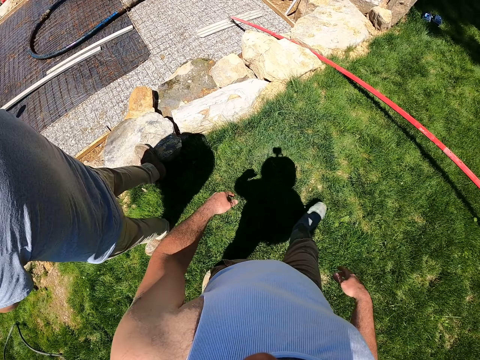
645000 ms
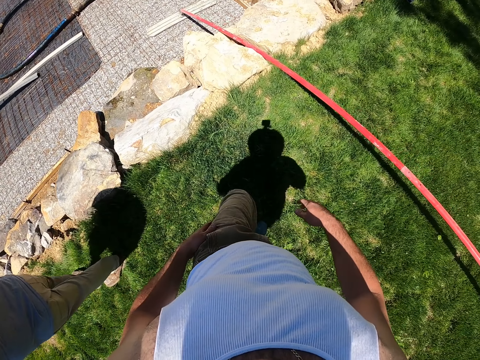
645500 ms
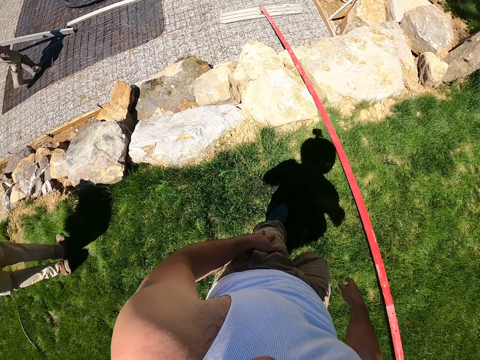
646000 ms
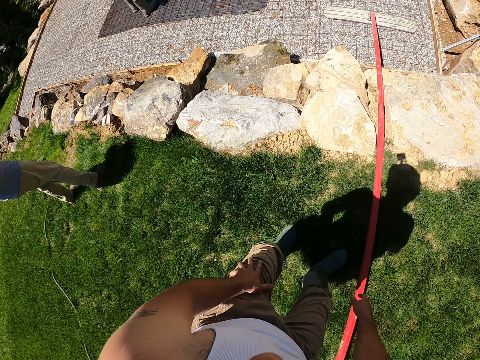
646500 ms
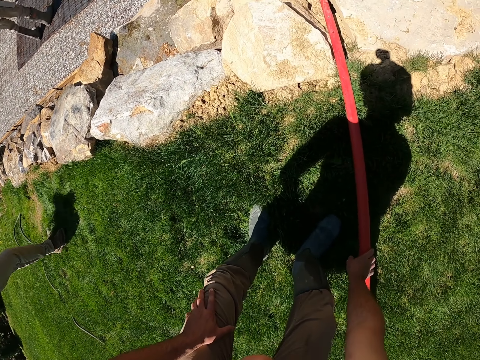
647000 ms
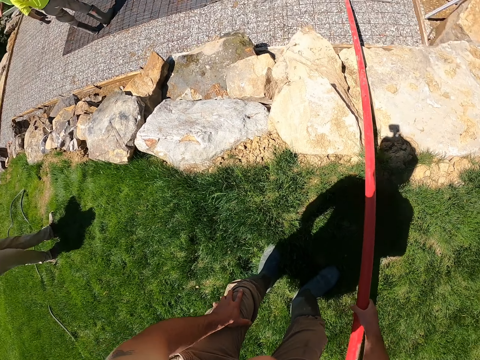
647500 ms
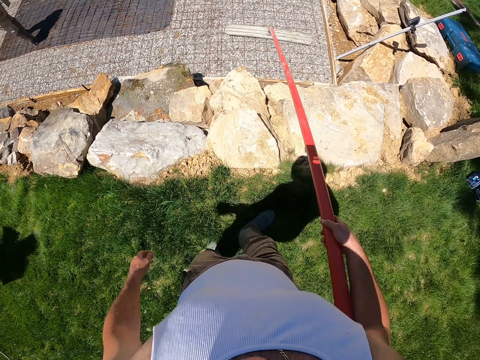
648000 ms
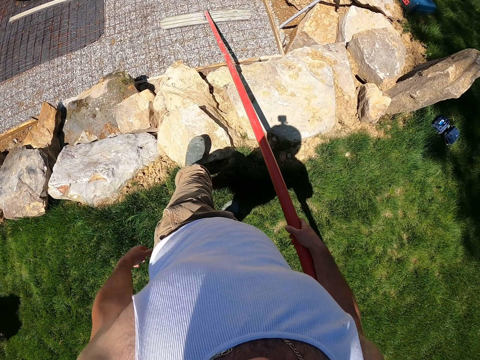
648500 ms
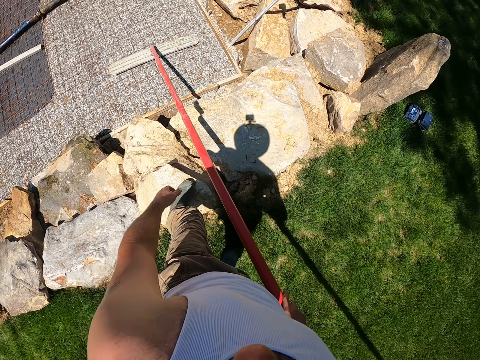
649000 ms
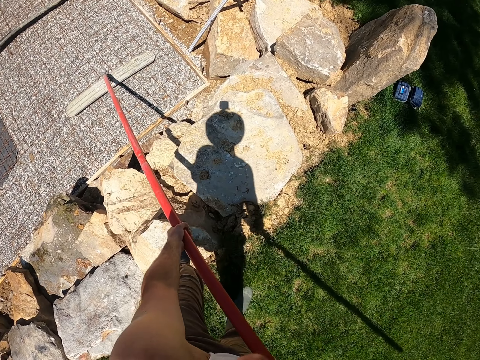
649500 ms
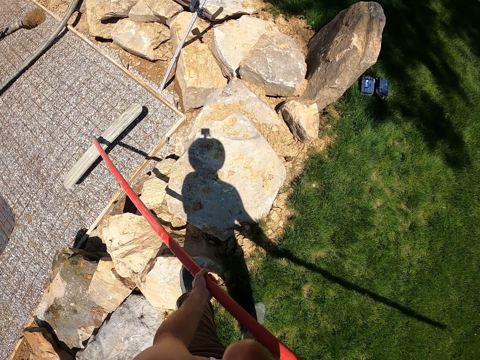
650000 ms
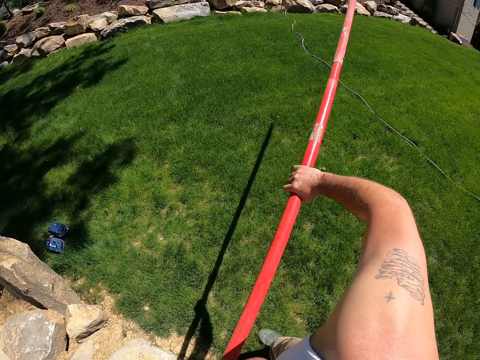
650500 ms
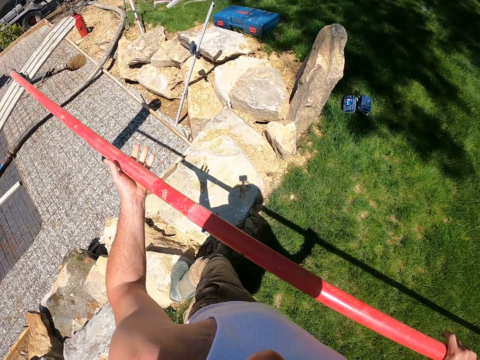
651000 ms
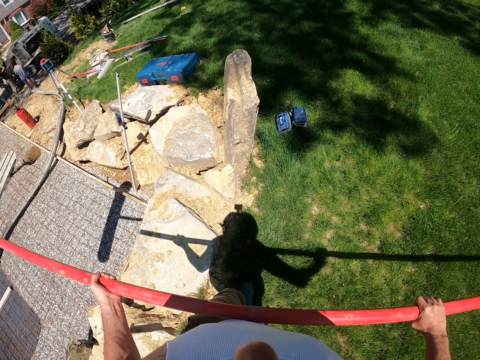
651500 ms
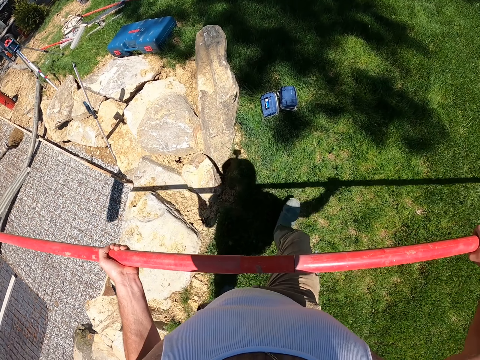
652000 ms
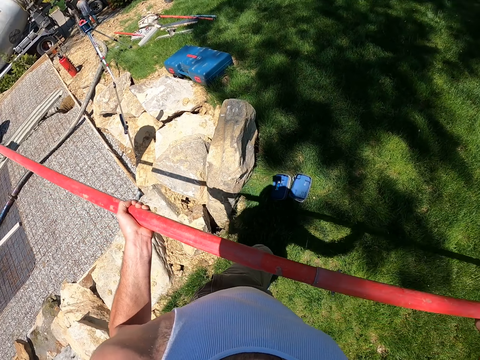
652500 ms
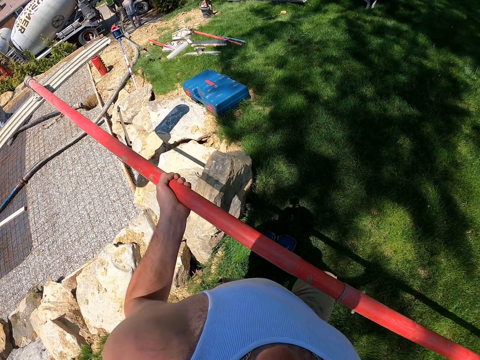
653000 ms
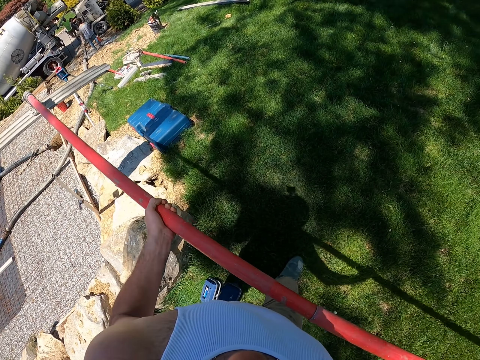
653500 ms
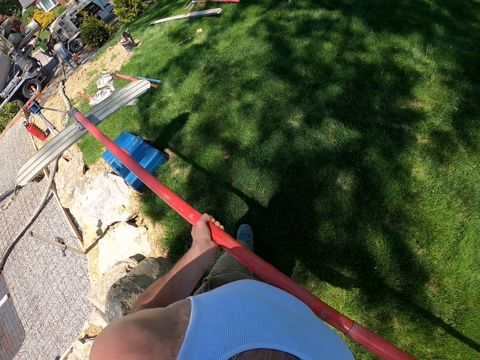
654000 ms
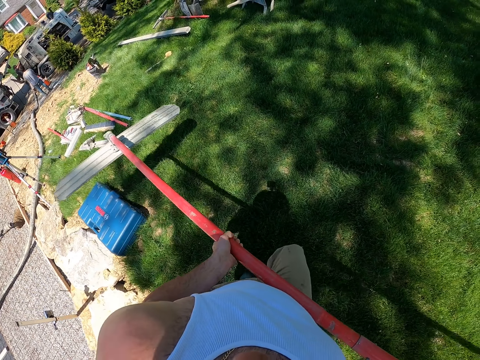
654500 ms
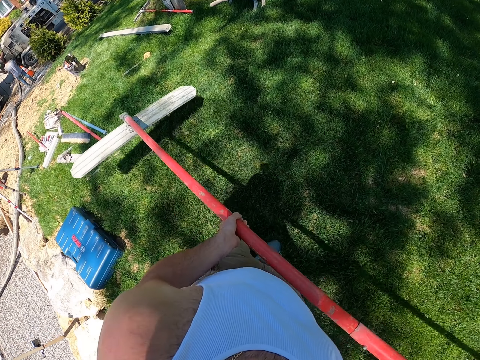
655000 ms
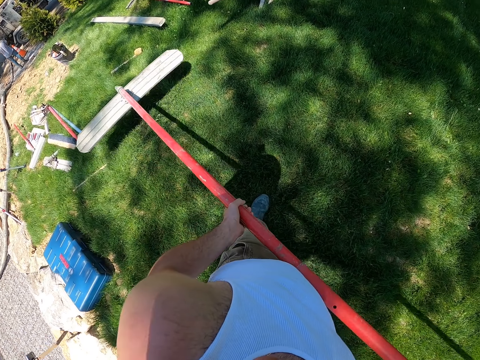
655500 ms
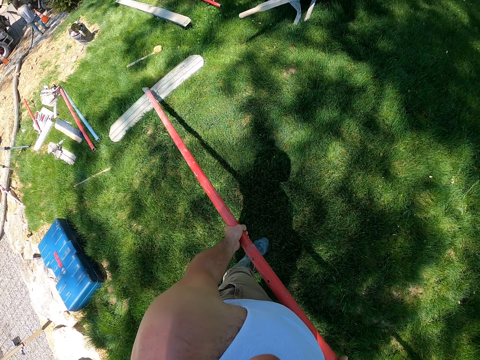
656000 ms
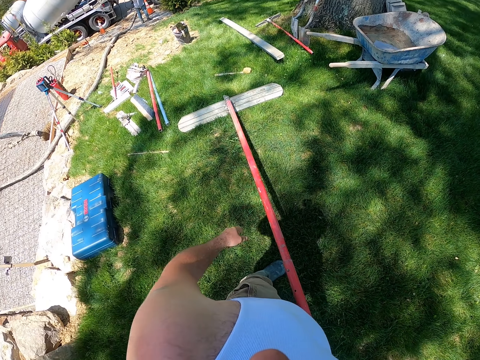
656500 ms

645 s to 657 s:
The camera wearer picks up a bull float from the slab. They walk forward.

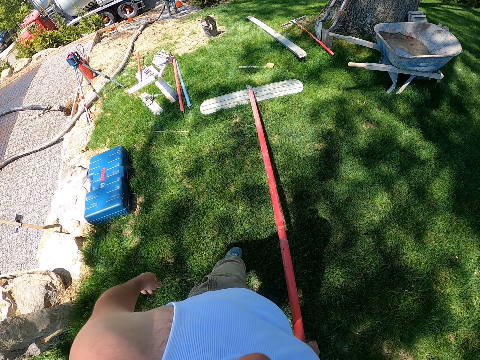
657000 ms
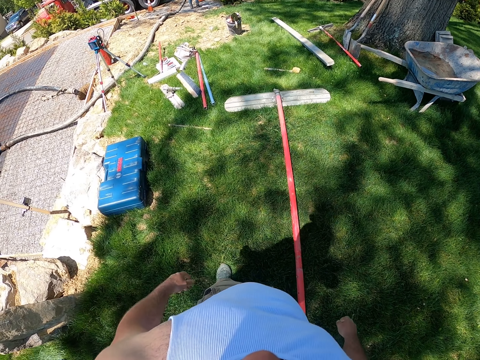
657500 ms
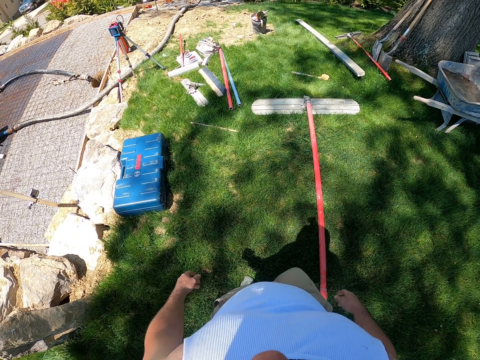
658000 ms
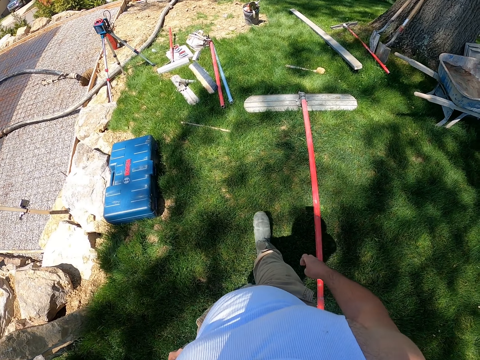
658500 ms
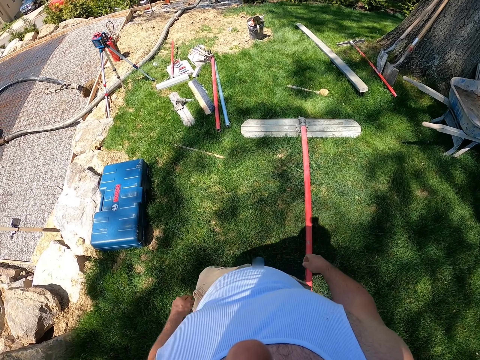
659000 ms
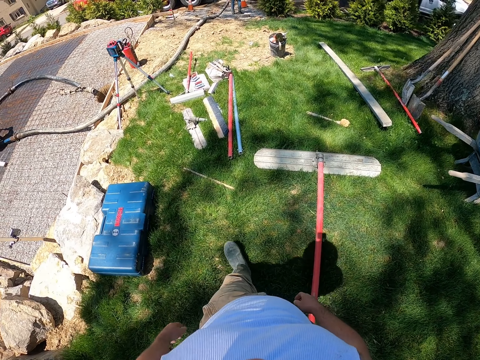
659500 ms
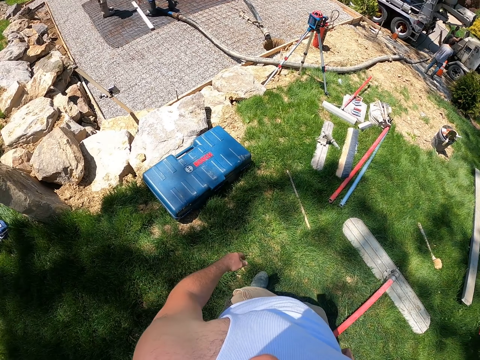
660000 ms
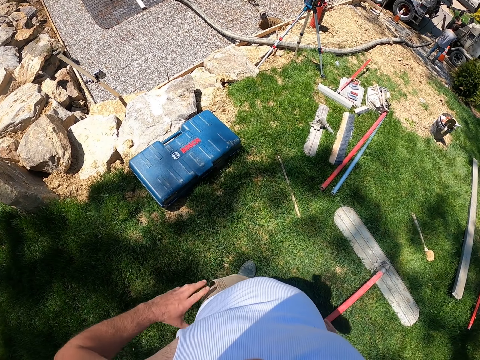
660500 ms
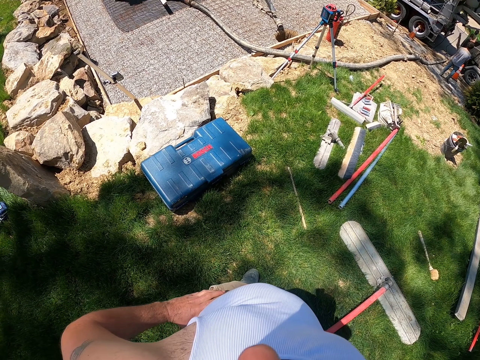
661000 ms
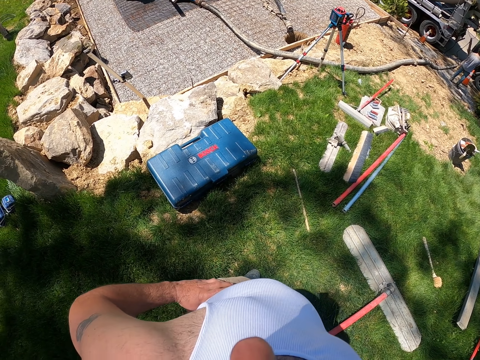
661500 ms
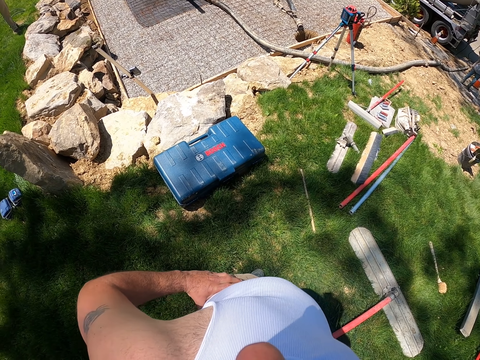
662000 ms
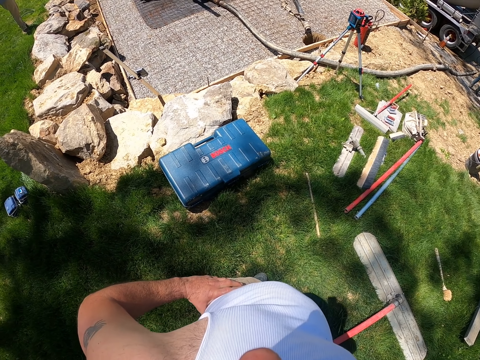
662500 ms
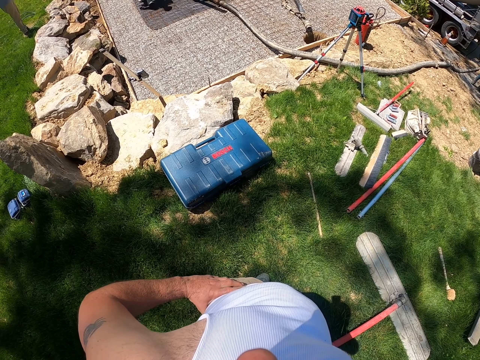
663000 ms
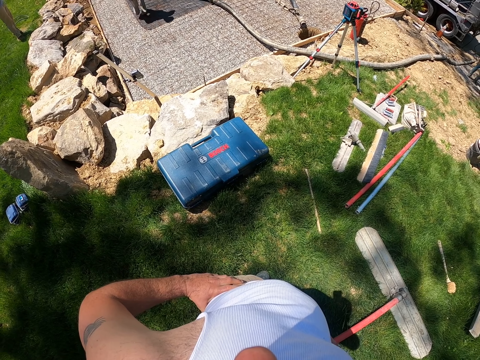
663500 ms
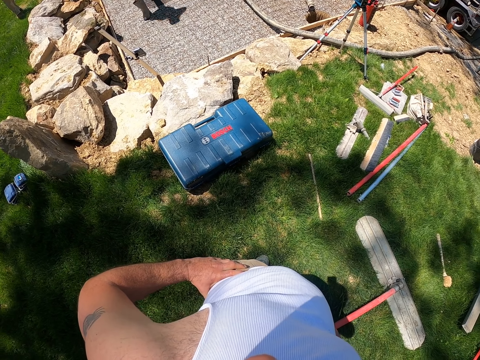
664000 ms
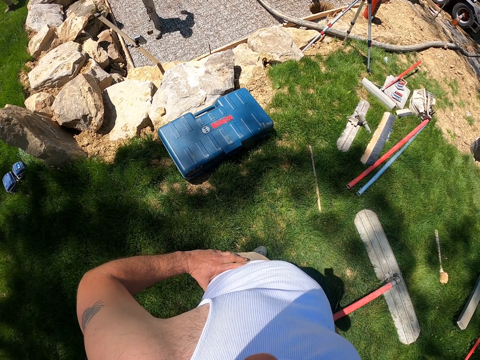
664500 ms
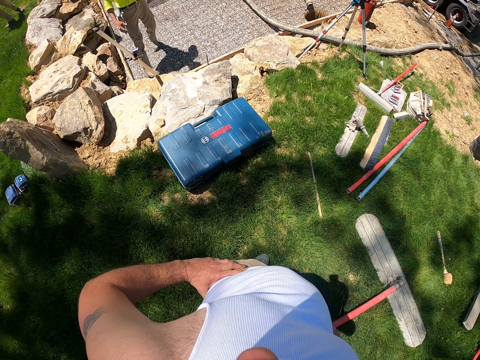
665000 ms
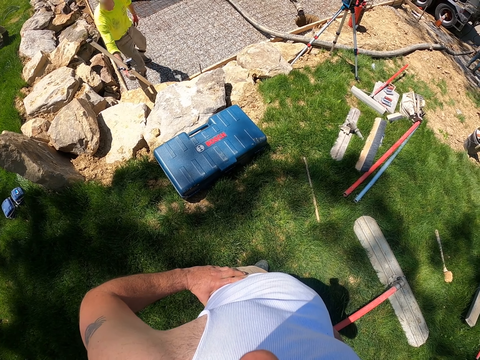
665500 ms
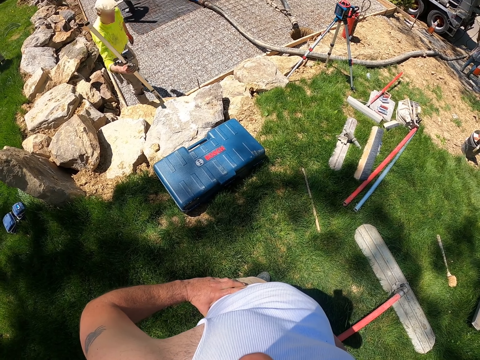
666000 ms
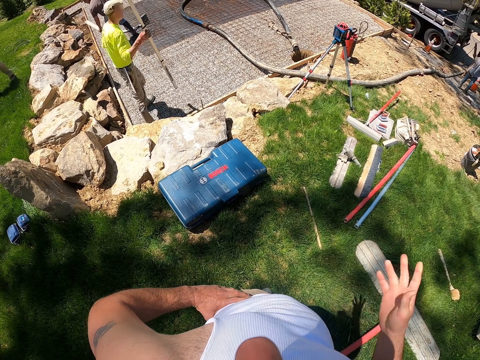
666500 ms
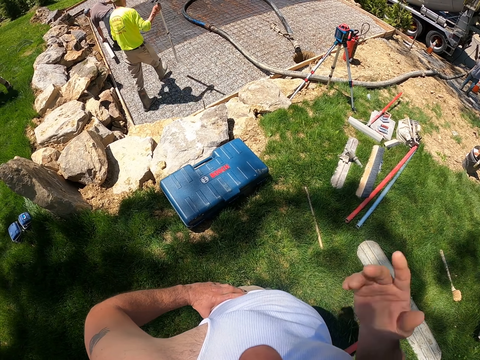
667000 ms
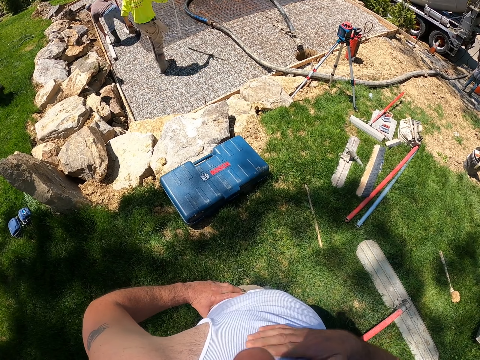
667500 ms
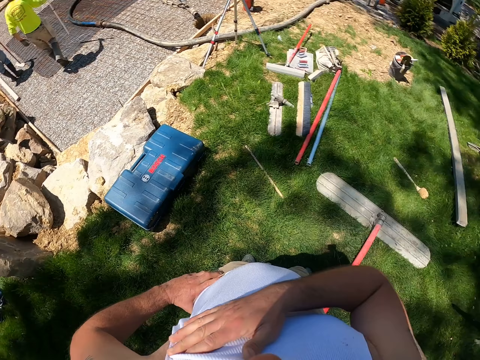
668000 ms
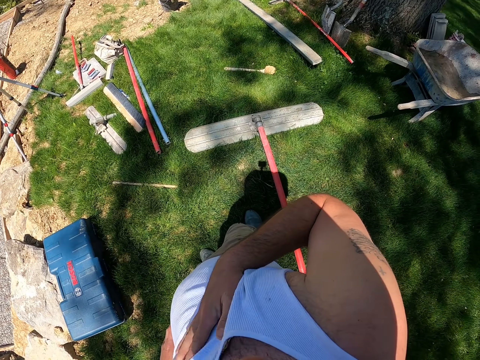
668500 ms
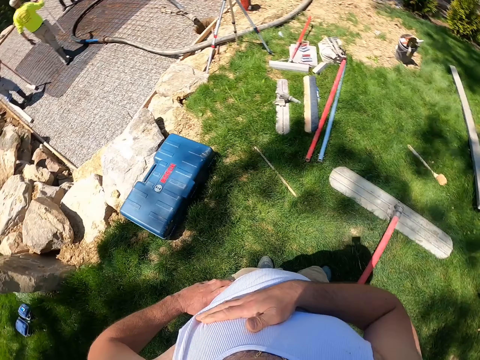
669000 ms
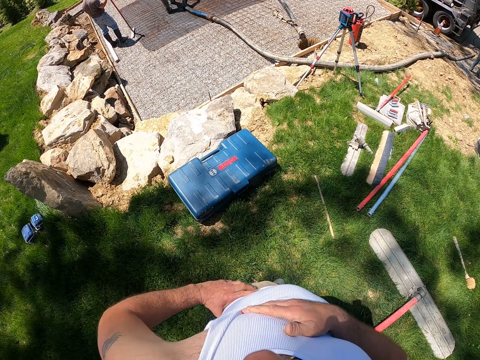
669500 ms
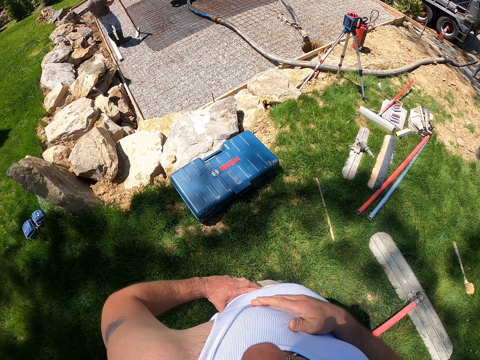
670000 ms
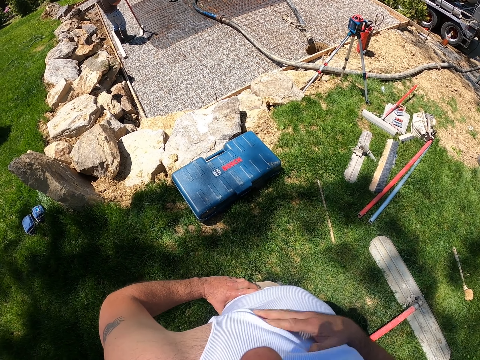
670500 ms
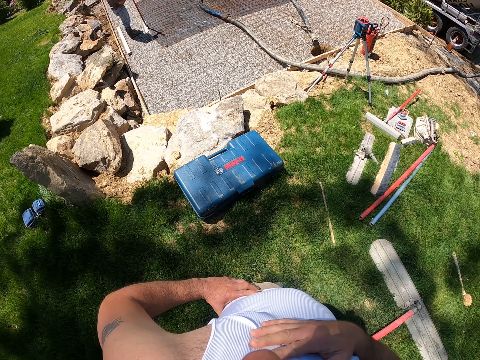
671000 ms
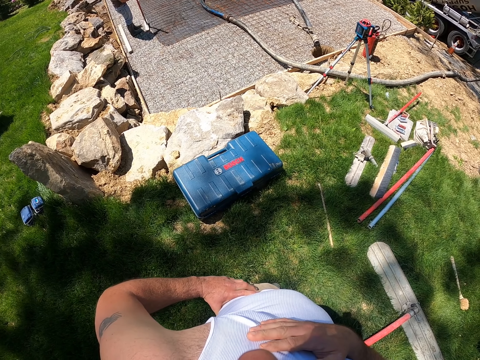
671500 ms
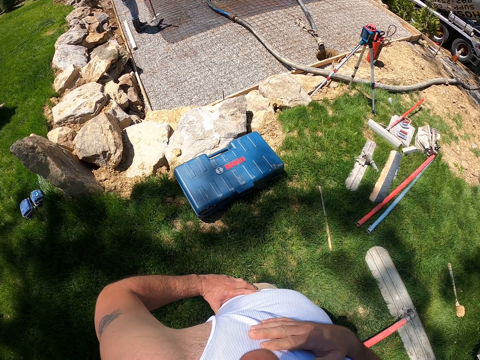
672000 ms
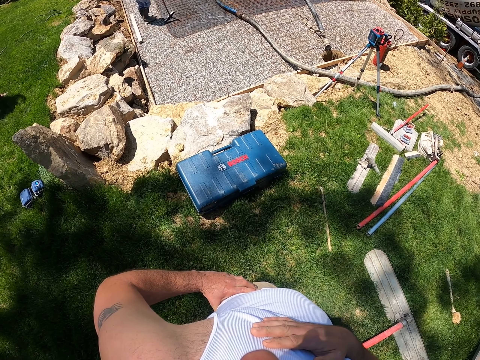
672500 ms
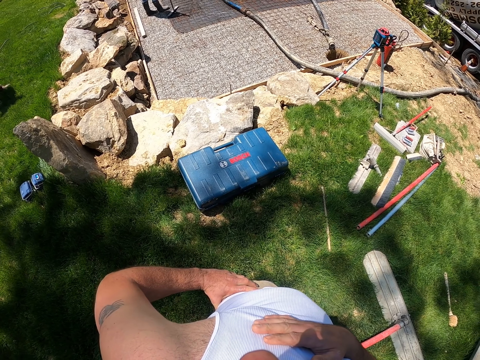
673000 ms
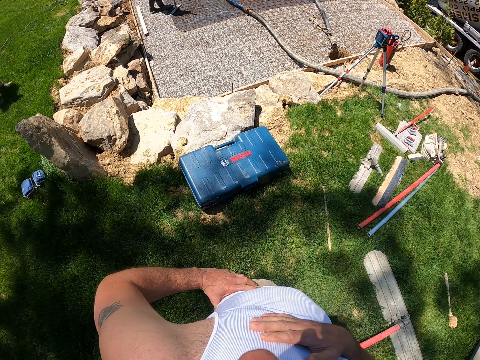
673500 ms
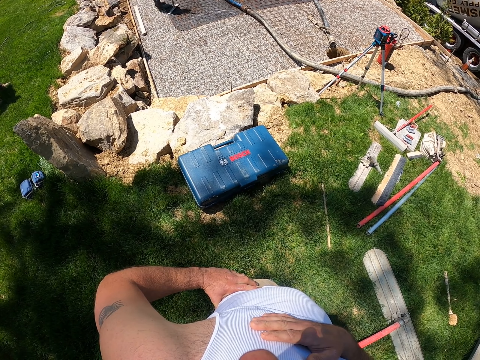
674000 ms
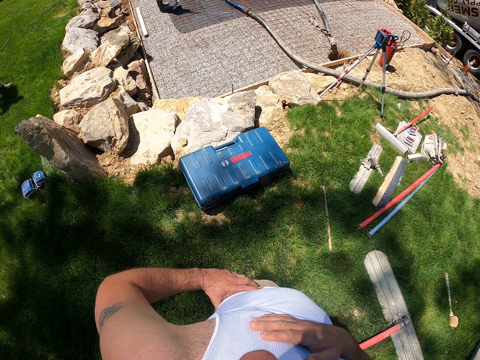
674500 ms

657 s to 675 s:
The camera wearer puts the bull float on the grass area. He makes a few steps near the bull float. He holds his waist and walks forward. He stops looking around. He looks around. A man lifts up a metal. The camera wearer holds his chest.
